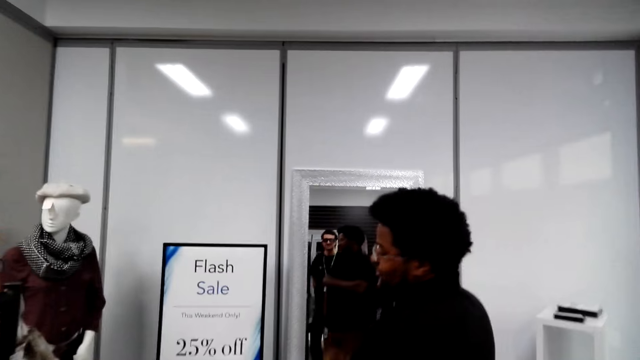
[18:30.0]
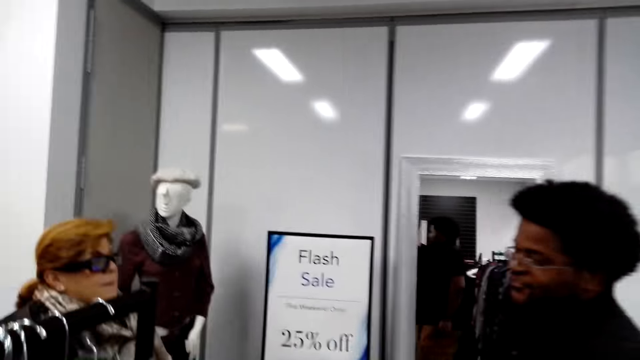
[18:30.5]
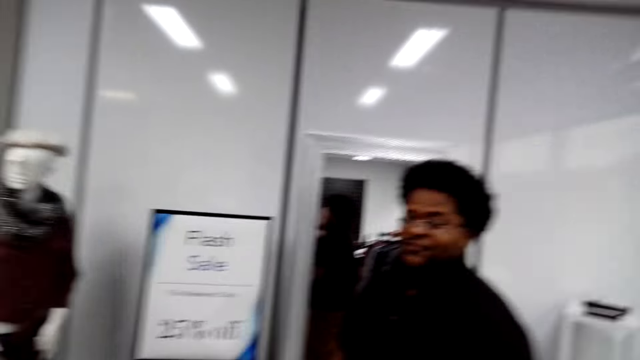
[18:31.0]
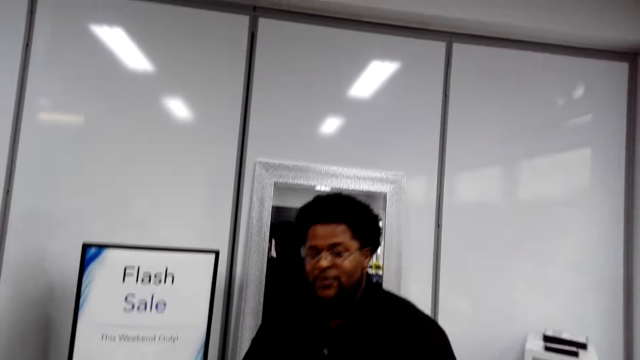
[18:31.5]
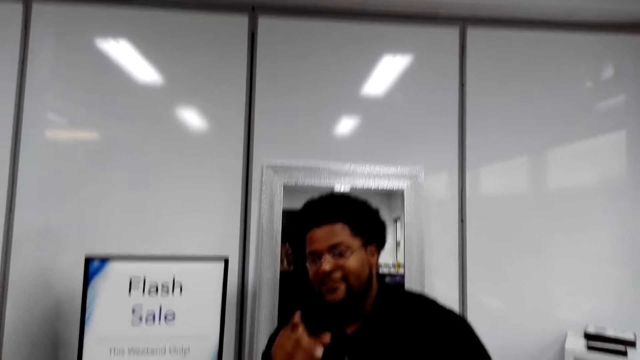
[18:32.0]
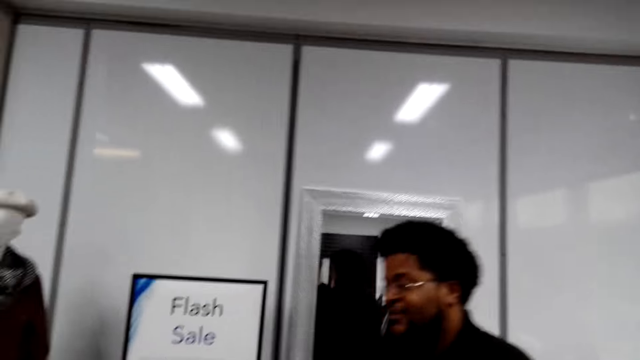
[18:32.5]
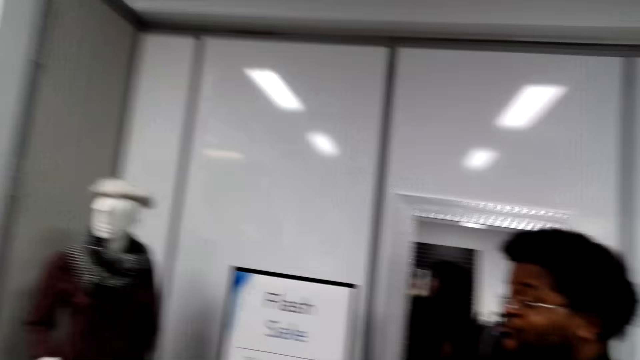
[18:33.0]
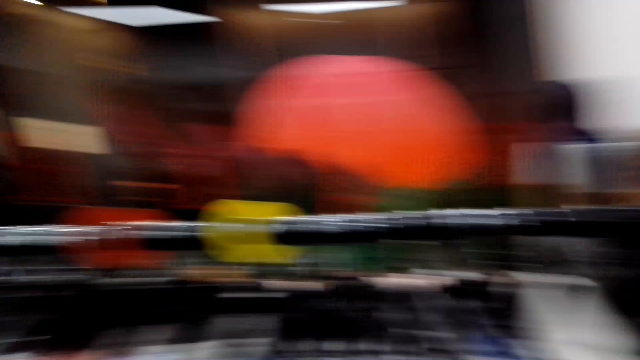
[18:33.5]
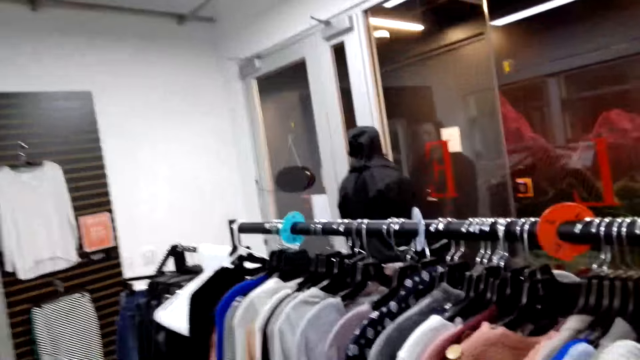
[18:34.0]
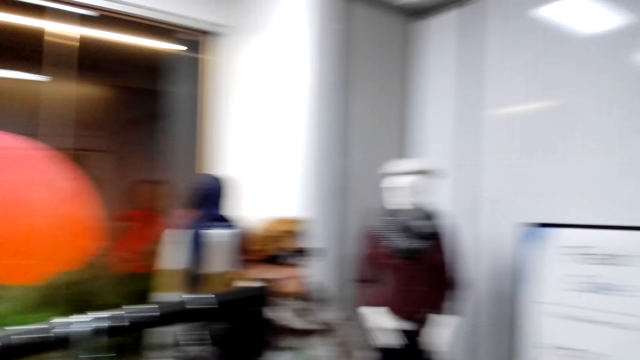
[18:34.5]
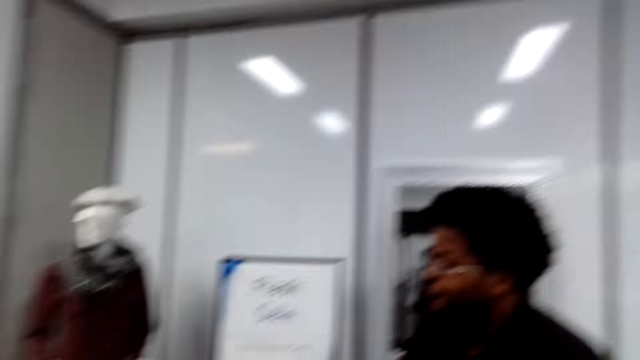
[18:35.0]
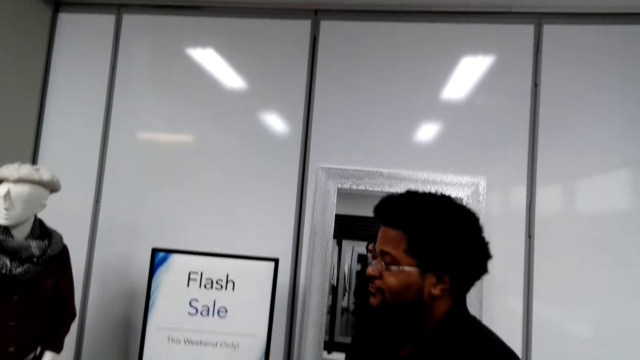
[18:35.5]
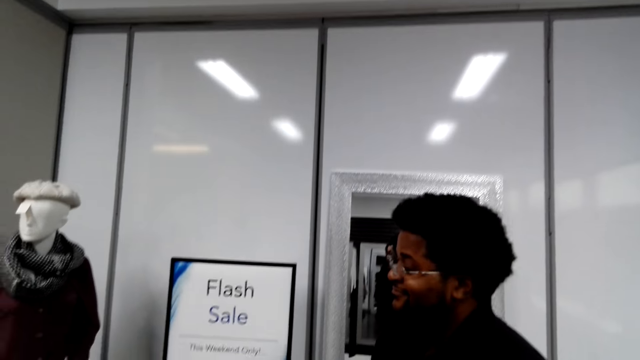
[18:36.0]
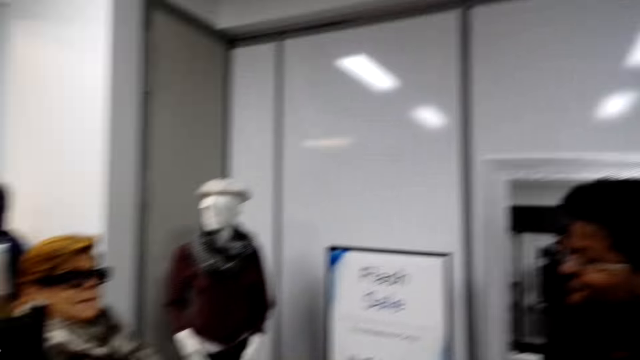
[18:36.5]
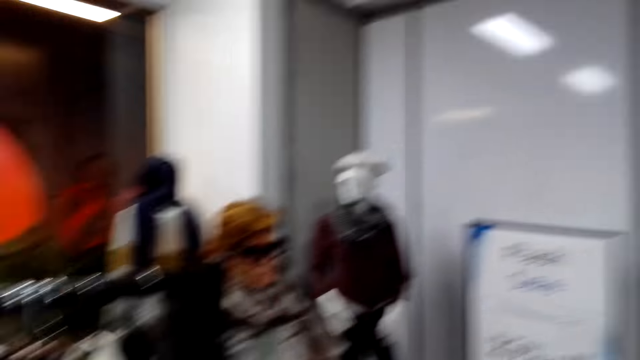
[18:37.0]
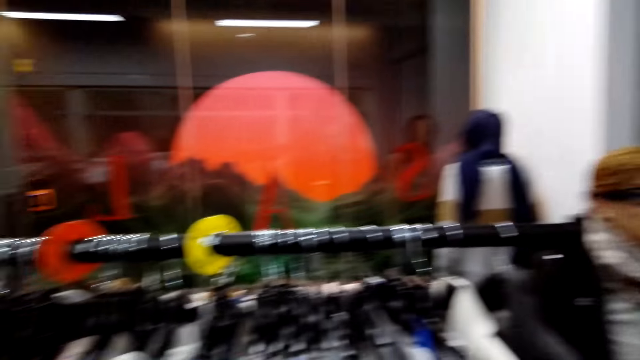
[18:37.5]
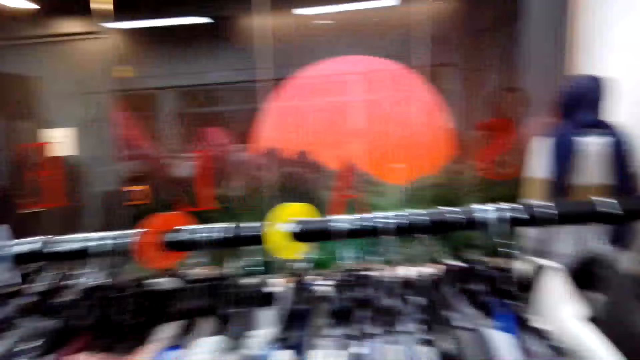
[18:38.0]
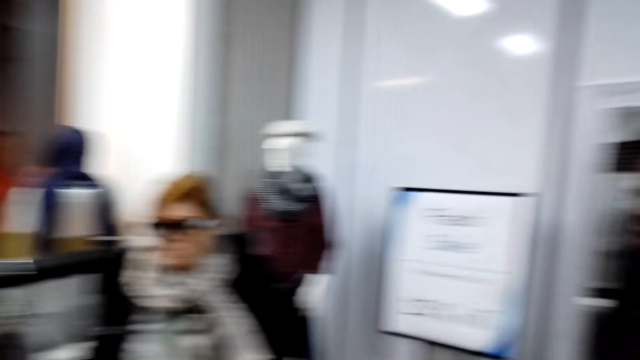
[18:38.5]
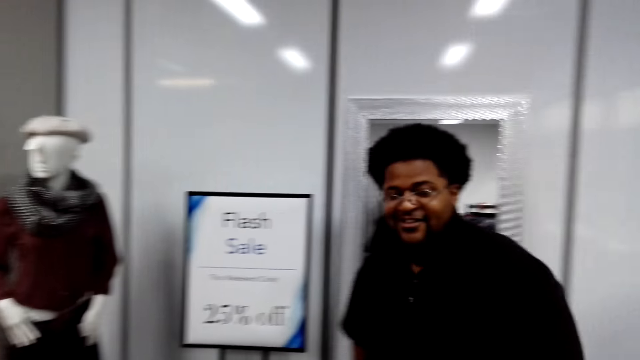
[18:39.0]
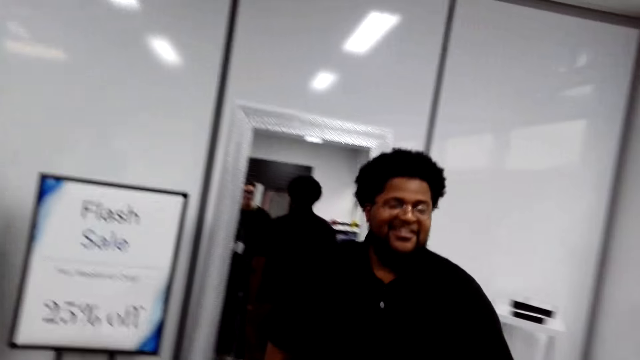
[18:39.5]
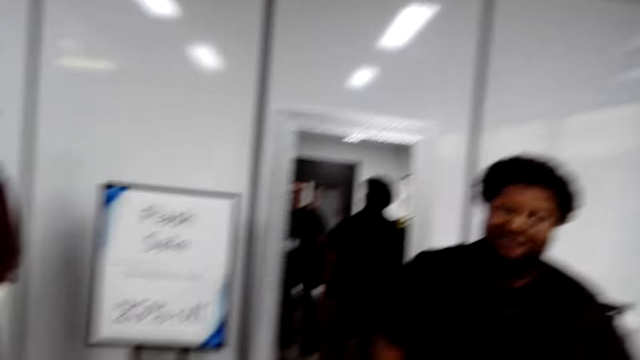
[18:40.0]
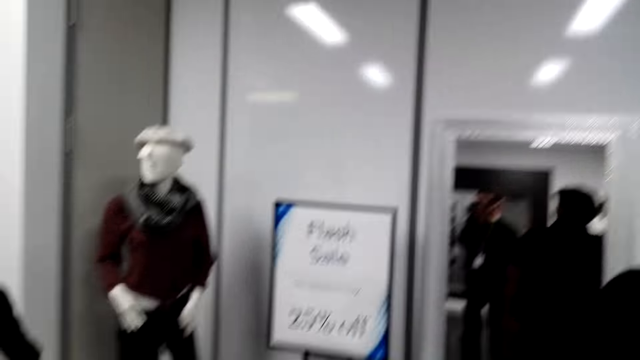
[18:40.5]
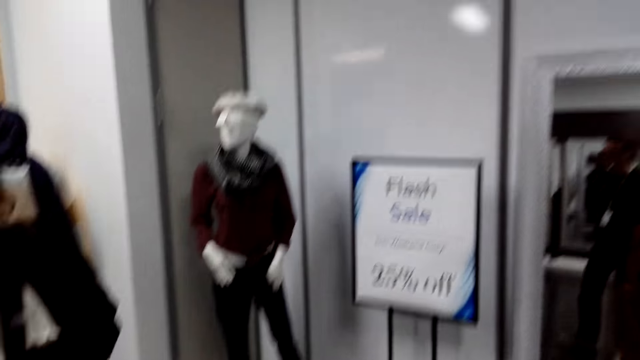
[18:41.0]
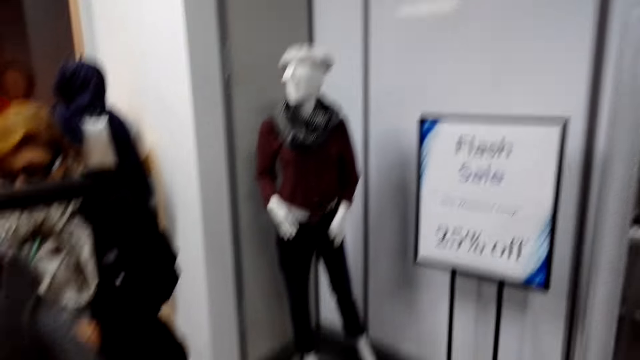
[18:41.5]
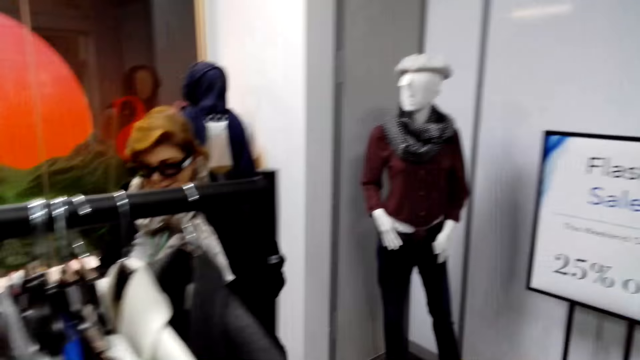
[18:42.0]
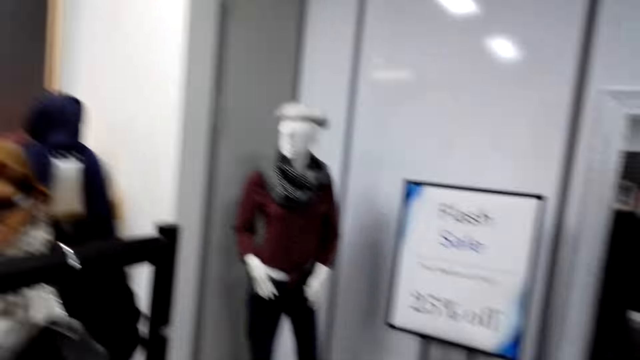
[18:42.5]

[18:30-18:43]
A man communicates to the camera wearer. The camera wearer looks around. They converse with the man. The man walks around.

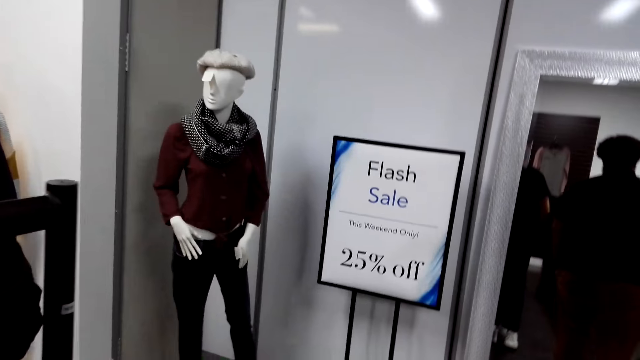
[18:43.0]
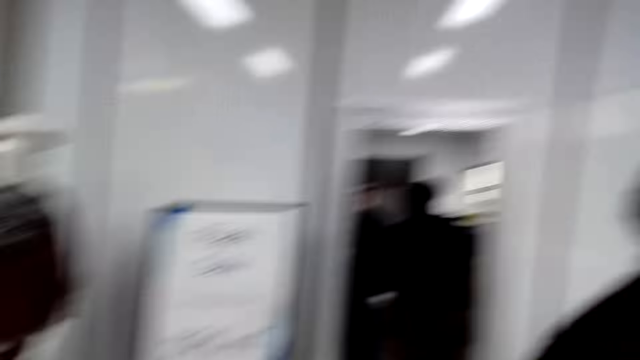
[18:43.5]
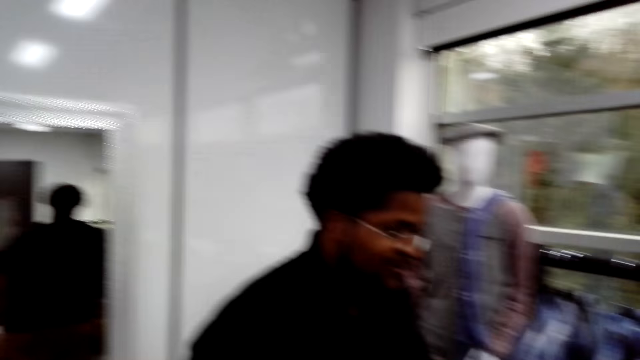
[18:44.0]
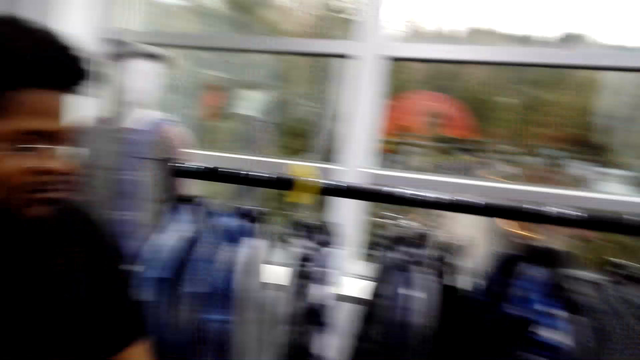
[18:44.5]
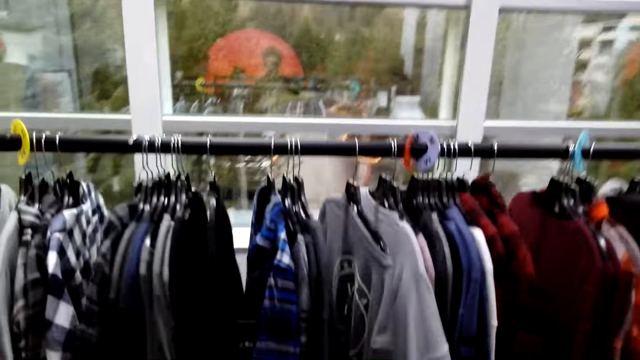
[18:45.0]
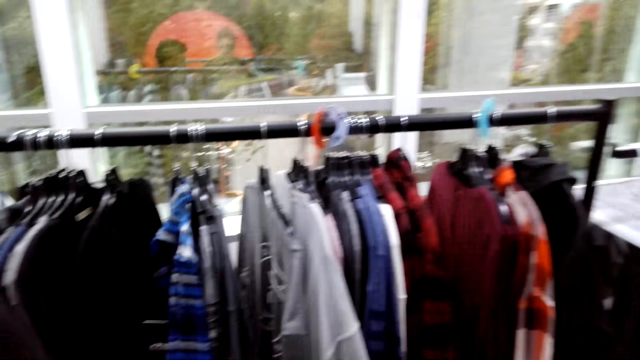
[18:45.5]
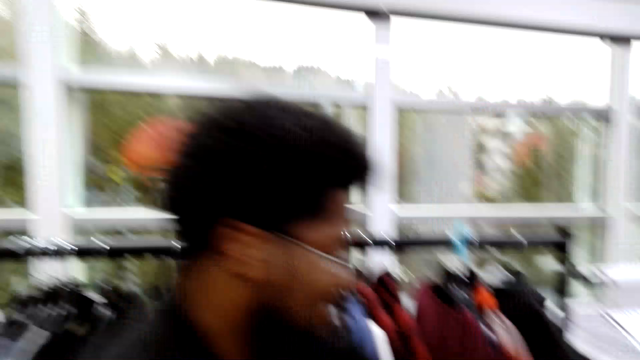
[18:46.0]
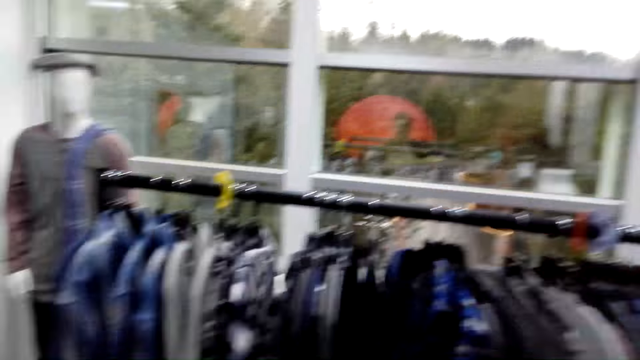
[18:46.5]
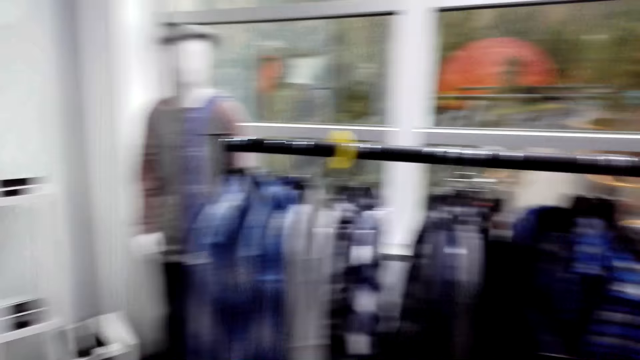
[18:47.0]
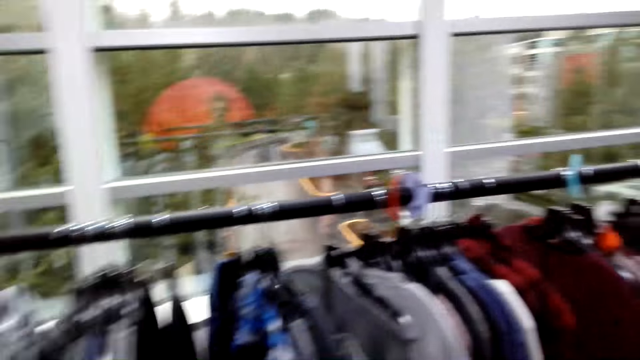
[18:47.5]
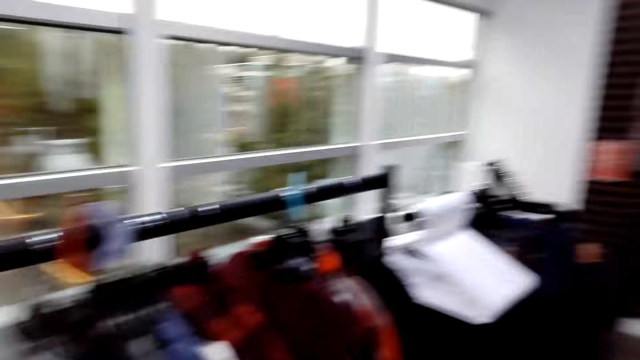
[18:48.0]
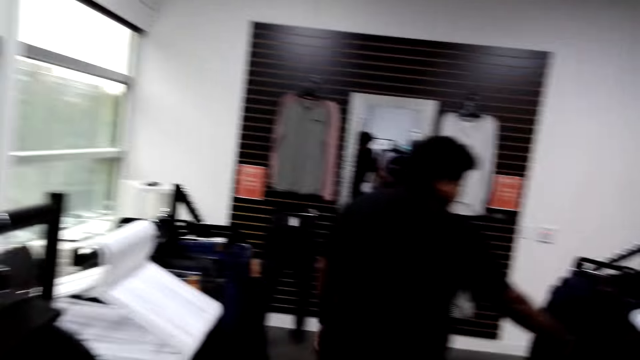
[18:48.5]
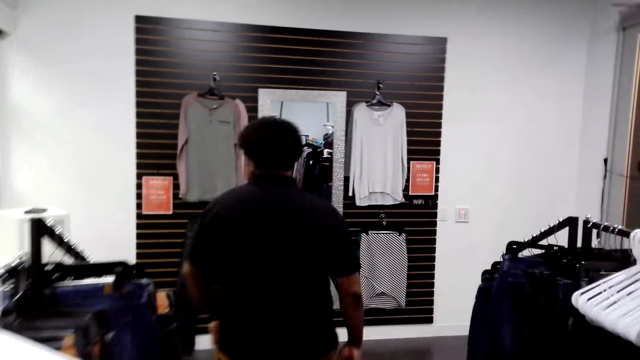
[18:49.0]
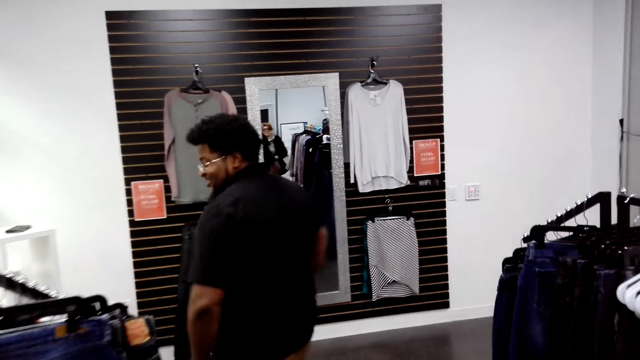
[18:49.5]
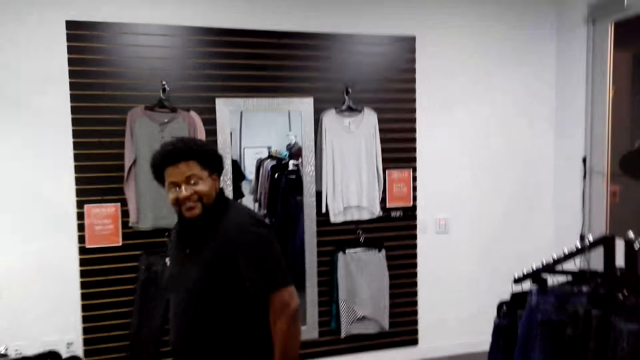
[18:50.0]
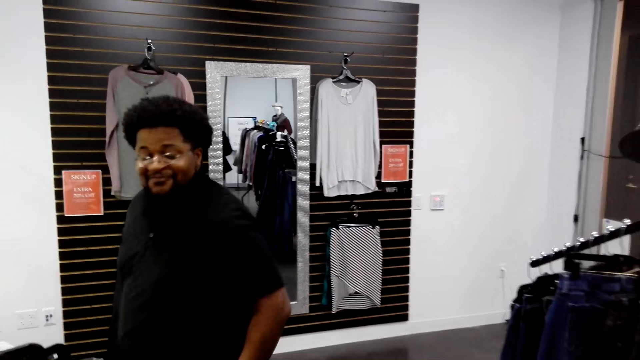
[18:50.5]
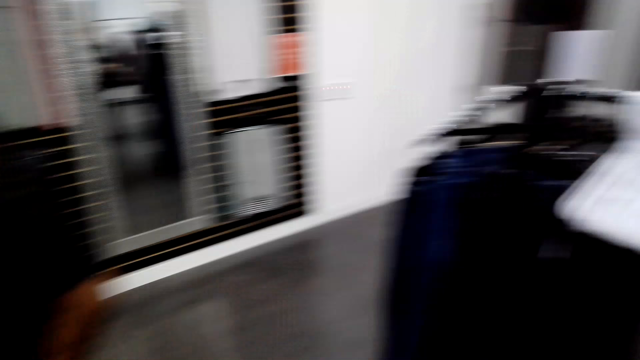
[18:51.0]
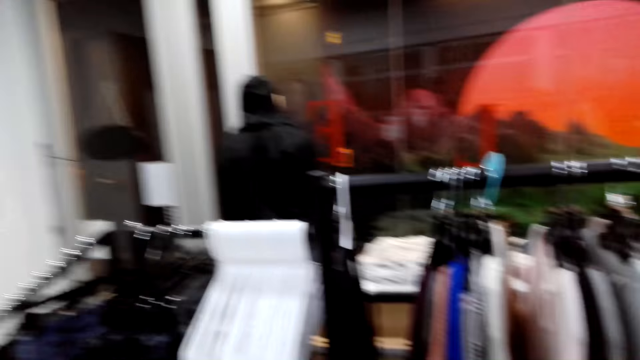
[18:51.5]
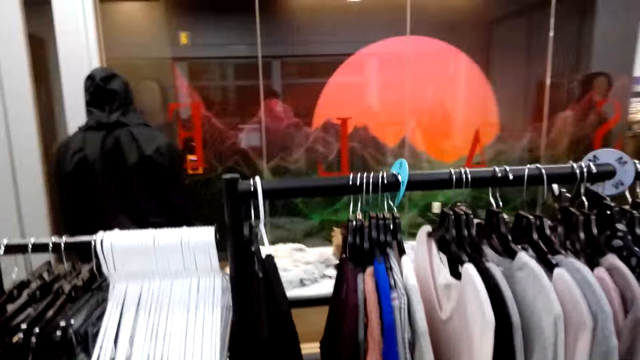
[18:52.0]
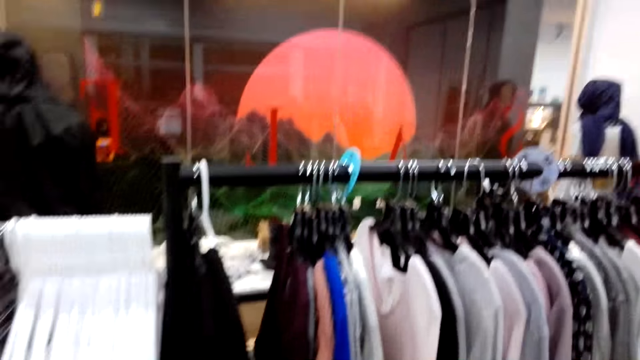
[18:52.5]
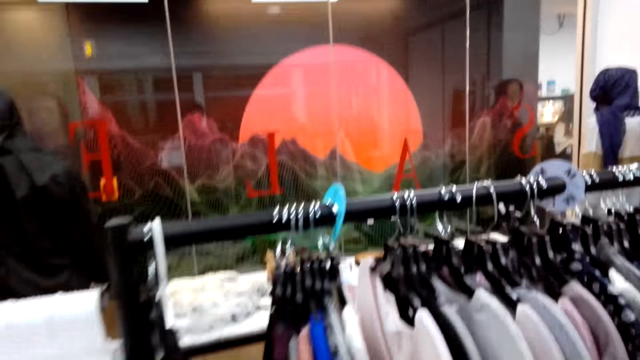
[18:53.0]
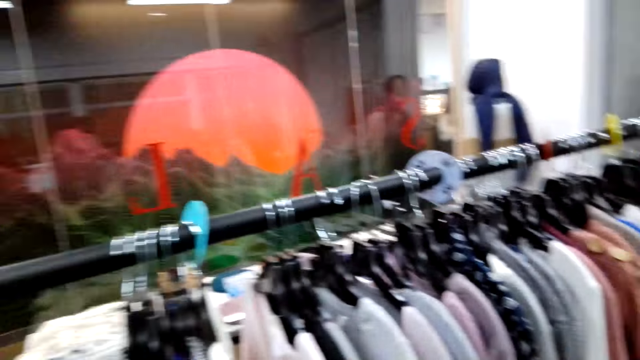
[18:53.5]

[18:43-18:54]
A man converses with the camera wearer. The camera wearer converses with the man. They move around. The man converses with the camera wearer.
